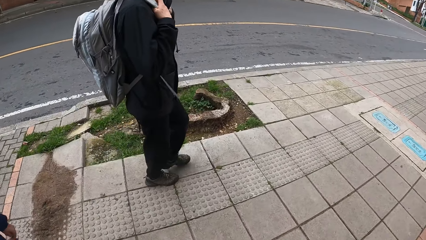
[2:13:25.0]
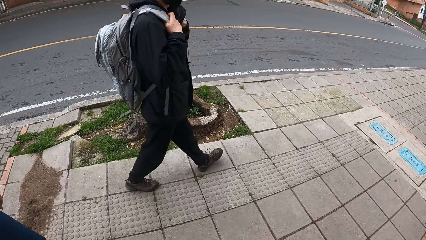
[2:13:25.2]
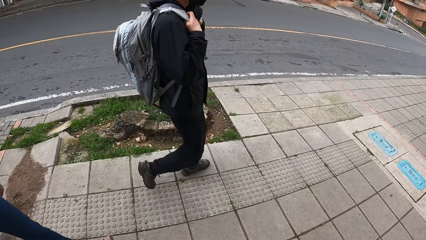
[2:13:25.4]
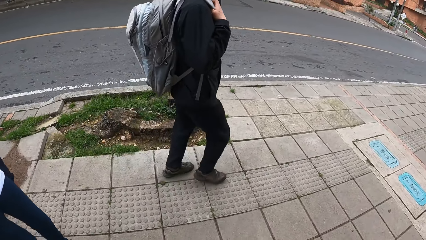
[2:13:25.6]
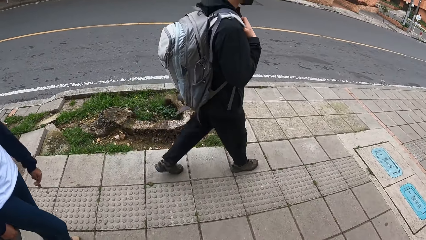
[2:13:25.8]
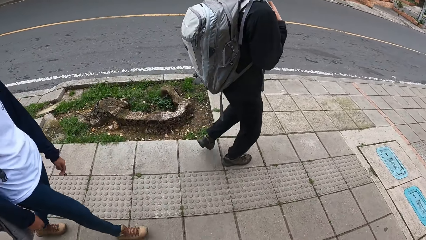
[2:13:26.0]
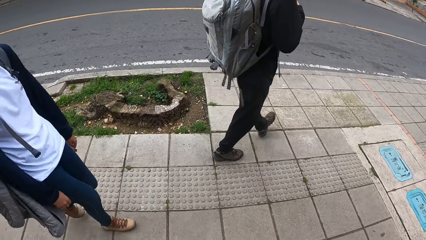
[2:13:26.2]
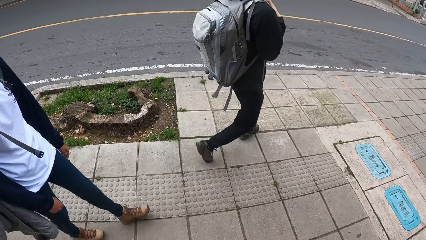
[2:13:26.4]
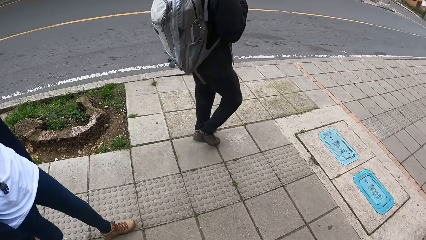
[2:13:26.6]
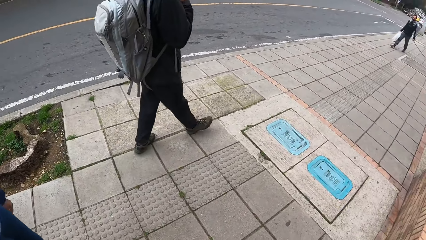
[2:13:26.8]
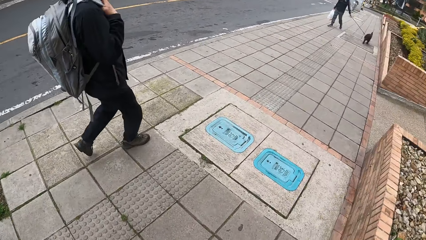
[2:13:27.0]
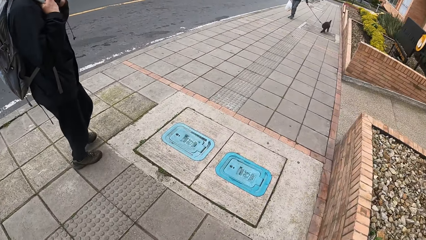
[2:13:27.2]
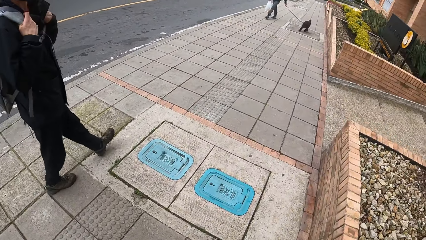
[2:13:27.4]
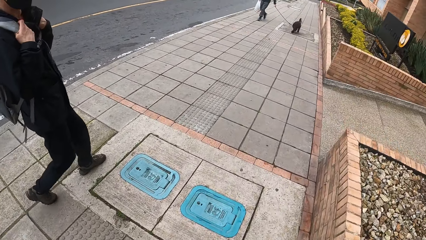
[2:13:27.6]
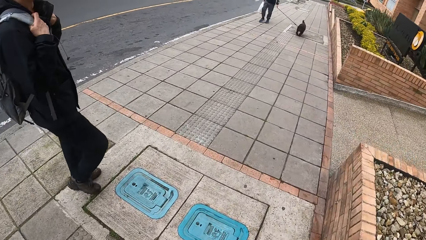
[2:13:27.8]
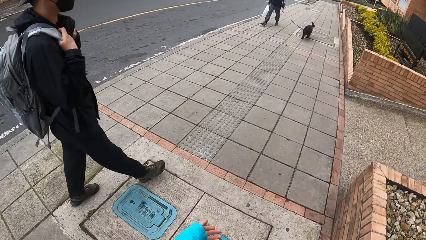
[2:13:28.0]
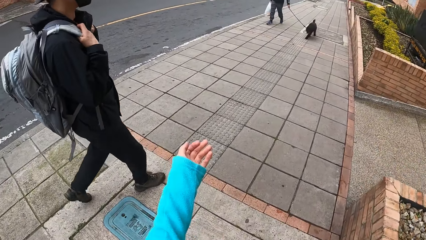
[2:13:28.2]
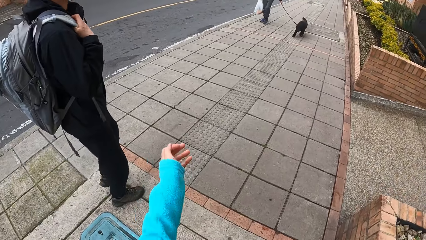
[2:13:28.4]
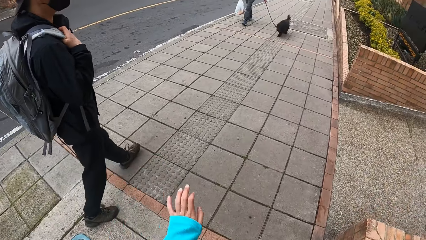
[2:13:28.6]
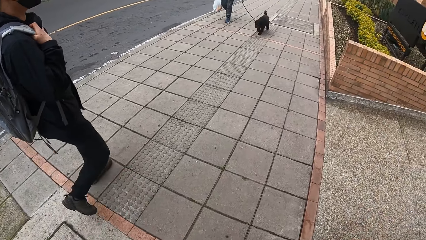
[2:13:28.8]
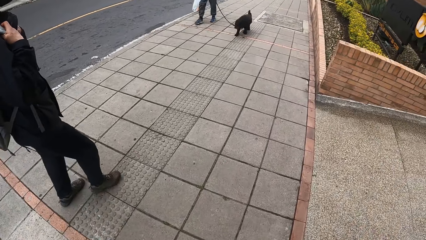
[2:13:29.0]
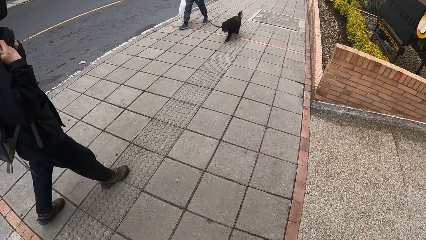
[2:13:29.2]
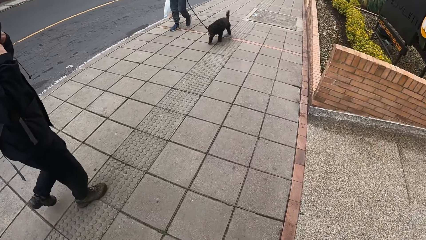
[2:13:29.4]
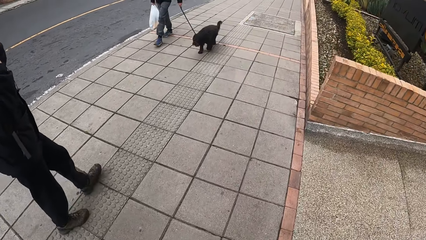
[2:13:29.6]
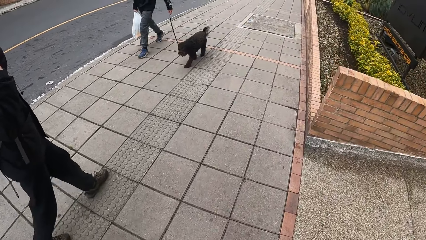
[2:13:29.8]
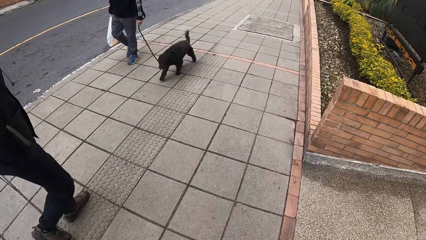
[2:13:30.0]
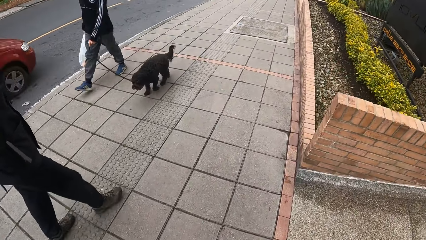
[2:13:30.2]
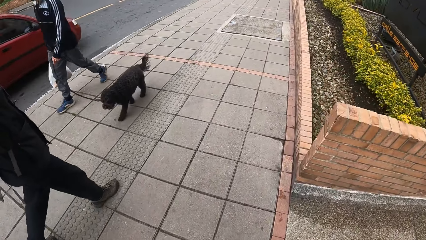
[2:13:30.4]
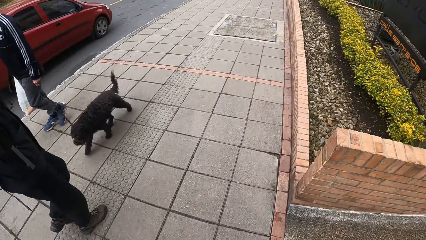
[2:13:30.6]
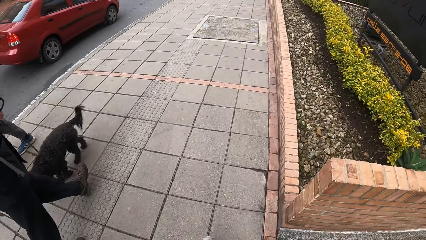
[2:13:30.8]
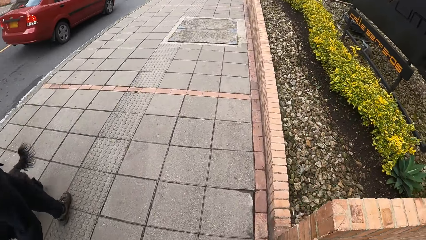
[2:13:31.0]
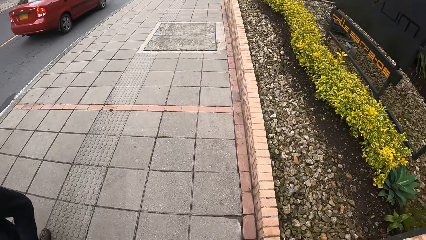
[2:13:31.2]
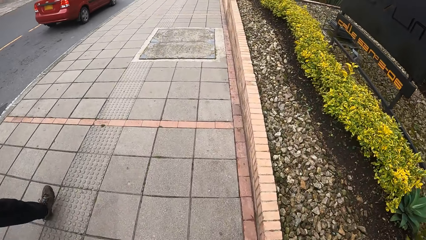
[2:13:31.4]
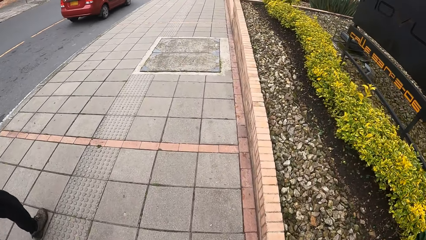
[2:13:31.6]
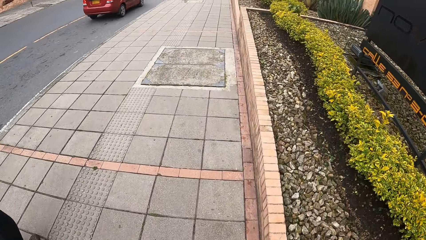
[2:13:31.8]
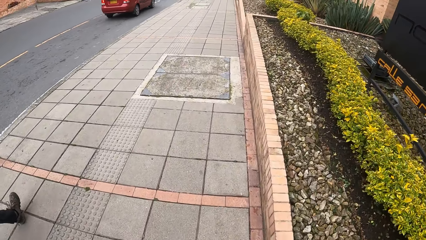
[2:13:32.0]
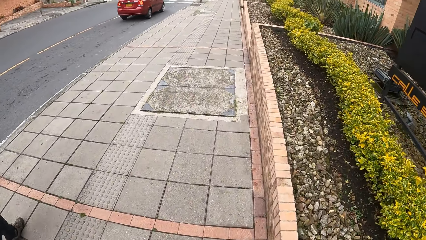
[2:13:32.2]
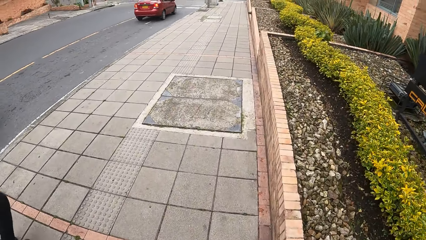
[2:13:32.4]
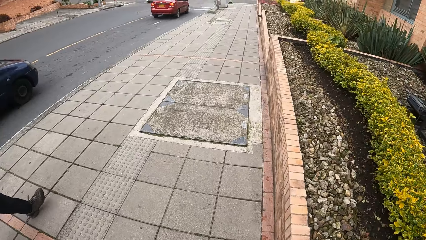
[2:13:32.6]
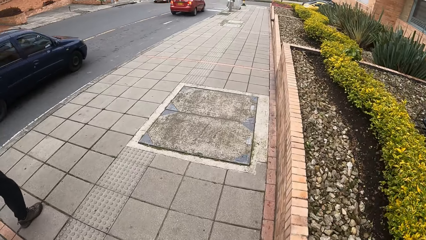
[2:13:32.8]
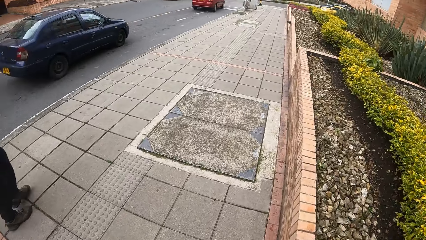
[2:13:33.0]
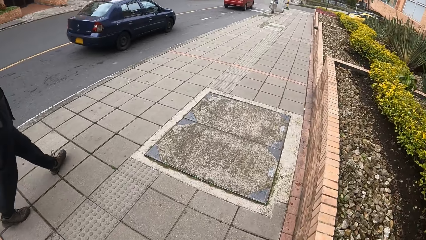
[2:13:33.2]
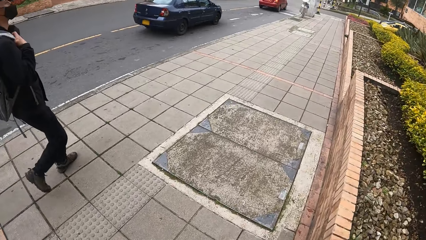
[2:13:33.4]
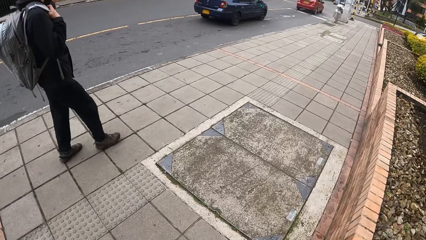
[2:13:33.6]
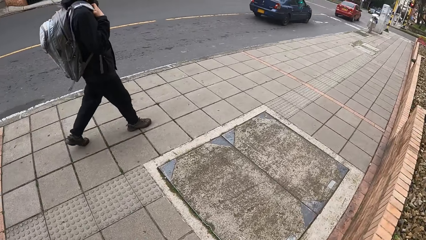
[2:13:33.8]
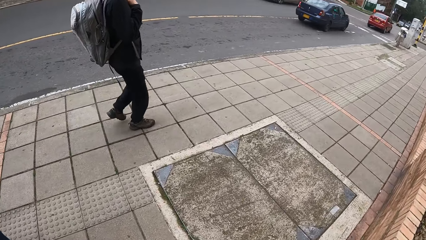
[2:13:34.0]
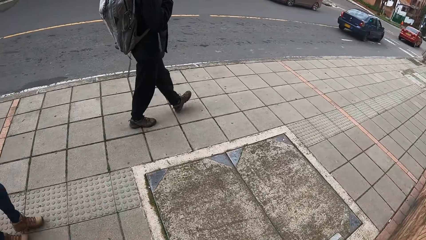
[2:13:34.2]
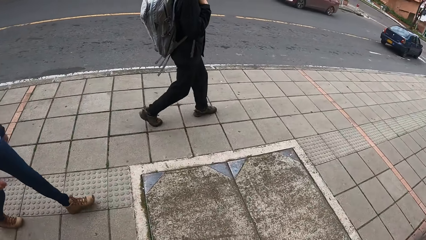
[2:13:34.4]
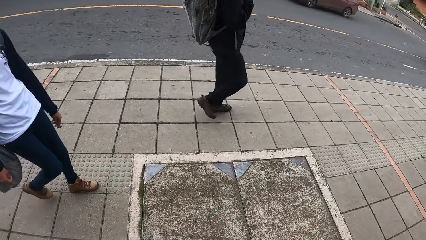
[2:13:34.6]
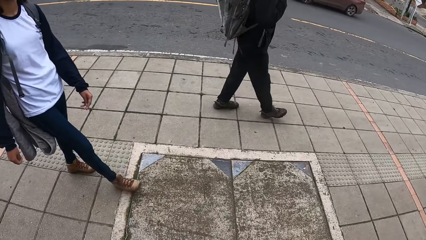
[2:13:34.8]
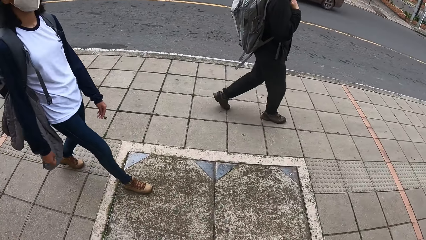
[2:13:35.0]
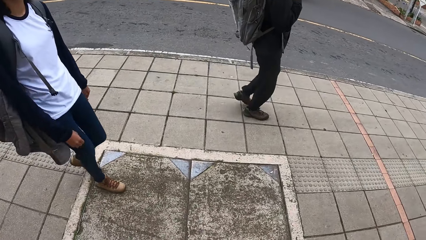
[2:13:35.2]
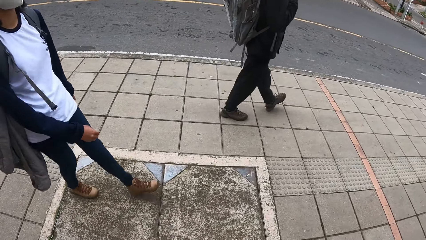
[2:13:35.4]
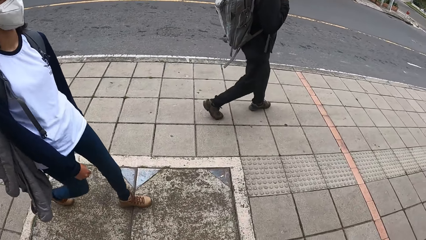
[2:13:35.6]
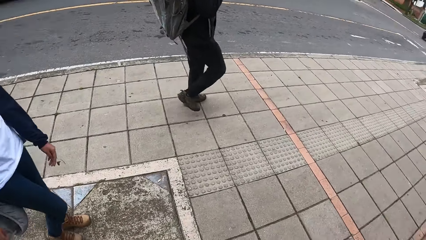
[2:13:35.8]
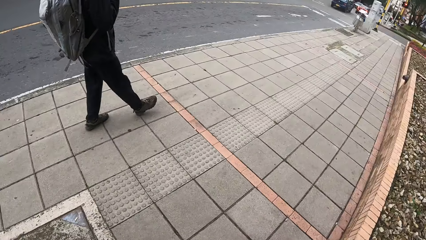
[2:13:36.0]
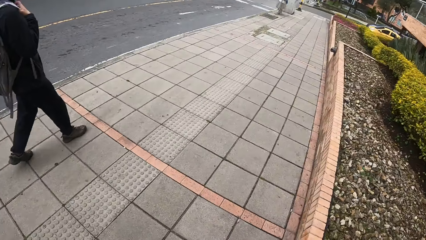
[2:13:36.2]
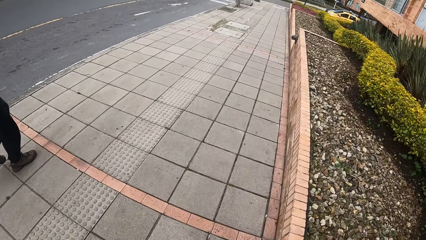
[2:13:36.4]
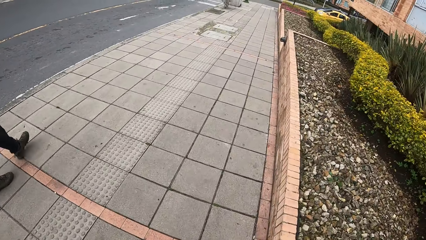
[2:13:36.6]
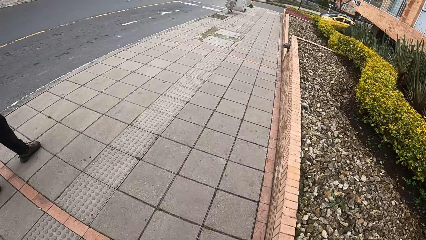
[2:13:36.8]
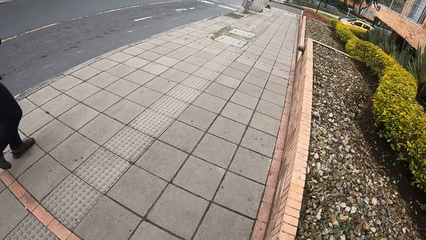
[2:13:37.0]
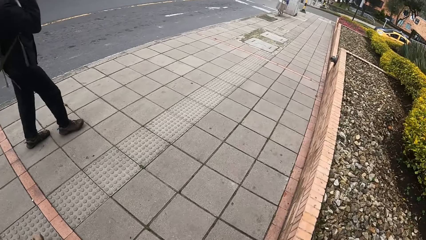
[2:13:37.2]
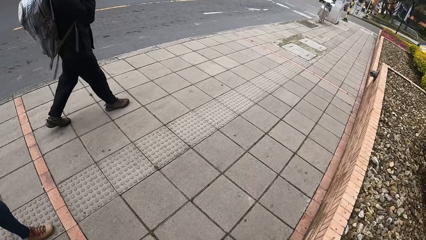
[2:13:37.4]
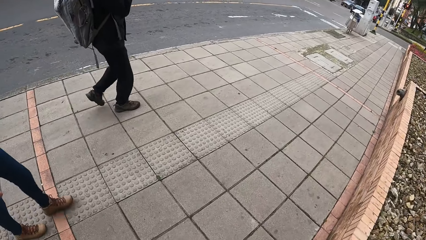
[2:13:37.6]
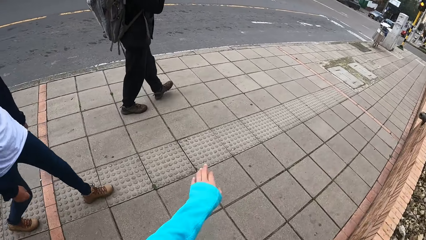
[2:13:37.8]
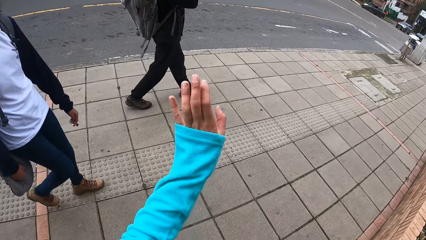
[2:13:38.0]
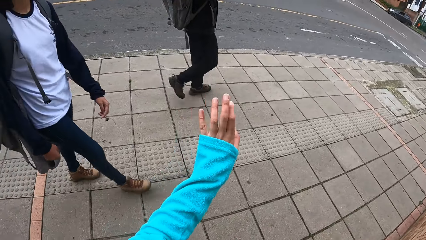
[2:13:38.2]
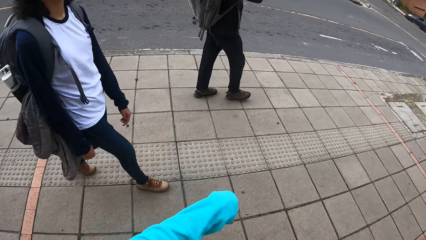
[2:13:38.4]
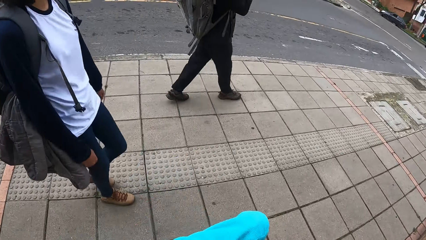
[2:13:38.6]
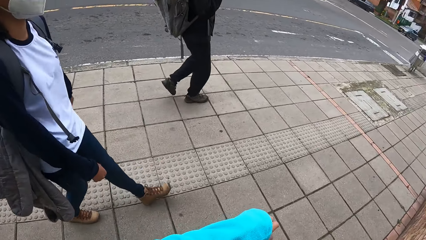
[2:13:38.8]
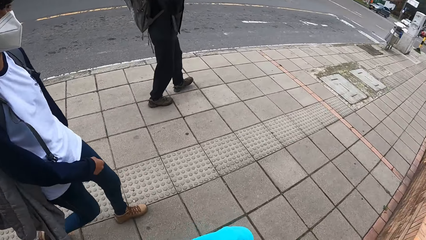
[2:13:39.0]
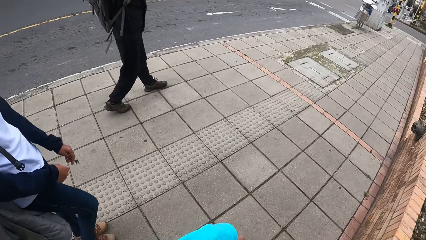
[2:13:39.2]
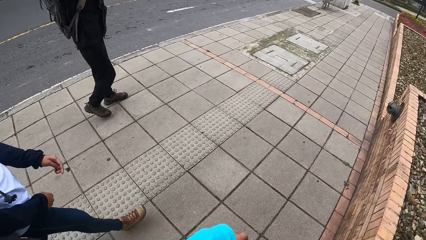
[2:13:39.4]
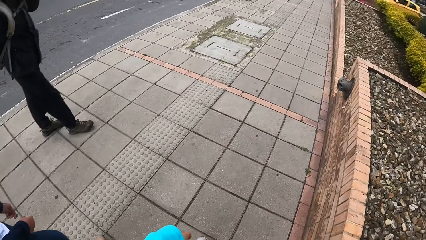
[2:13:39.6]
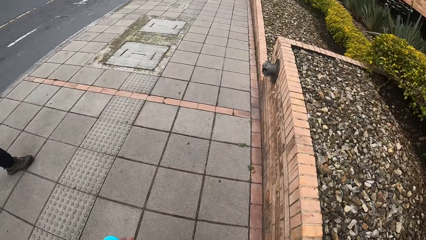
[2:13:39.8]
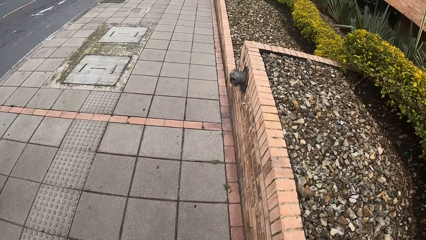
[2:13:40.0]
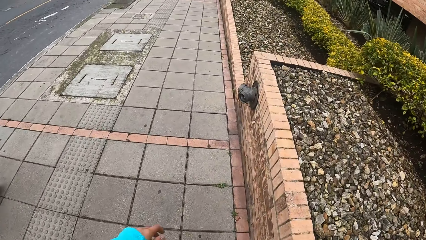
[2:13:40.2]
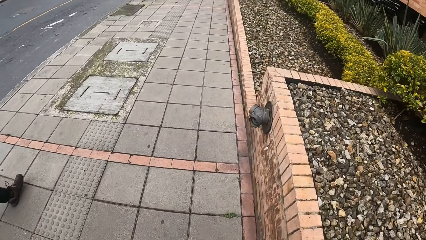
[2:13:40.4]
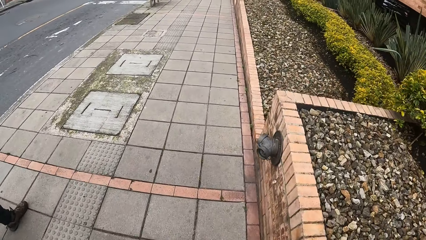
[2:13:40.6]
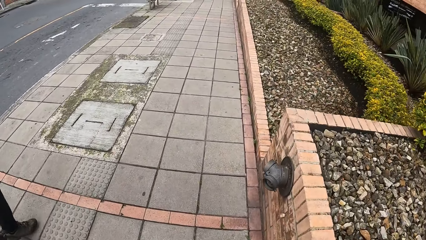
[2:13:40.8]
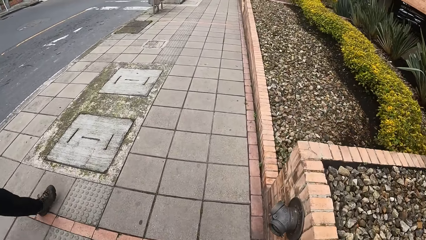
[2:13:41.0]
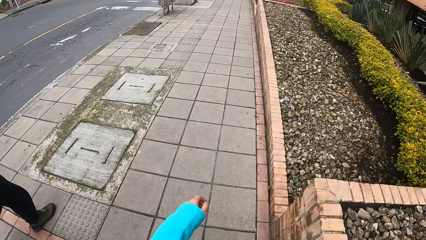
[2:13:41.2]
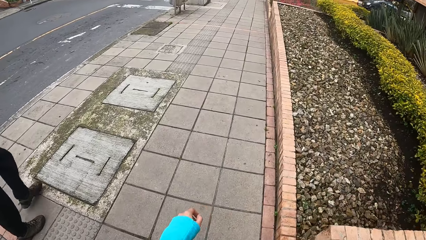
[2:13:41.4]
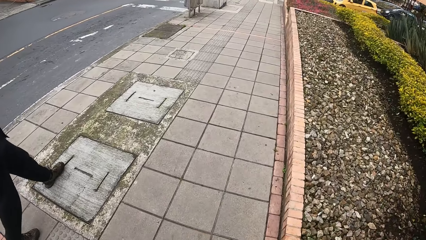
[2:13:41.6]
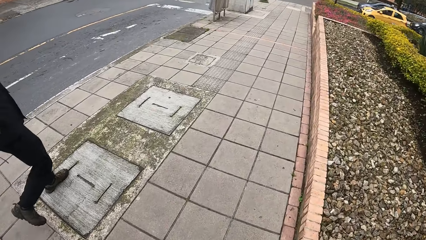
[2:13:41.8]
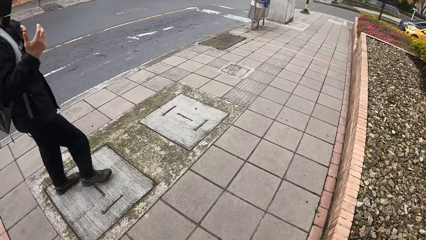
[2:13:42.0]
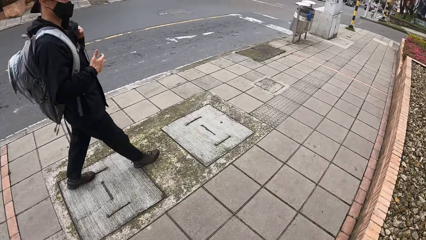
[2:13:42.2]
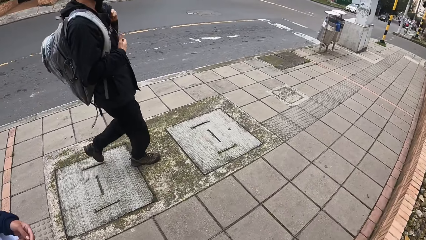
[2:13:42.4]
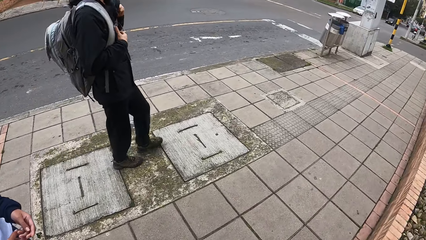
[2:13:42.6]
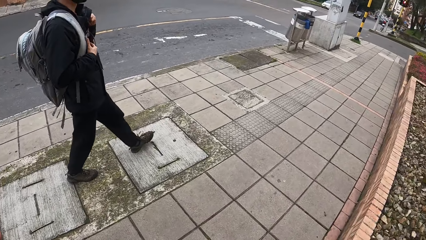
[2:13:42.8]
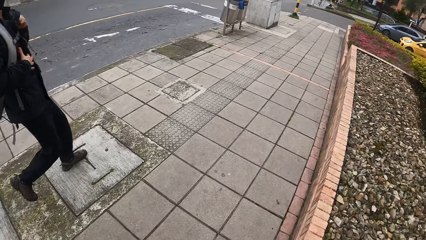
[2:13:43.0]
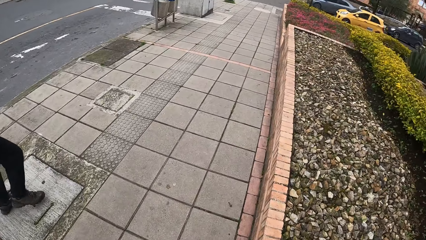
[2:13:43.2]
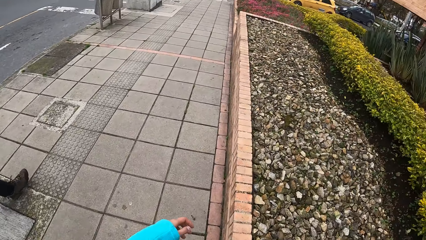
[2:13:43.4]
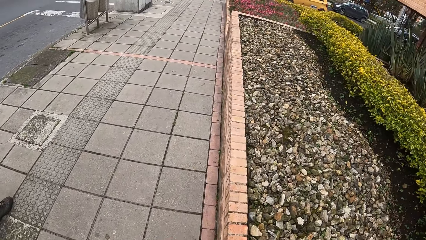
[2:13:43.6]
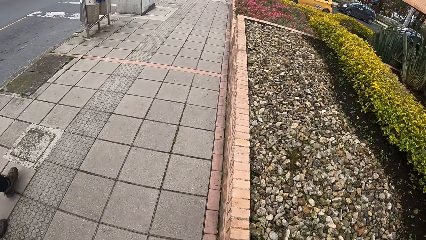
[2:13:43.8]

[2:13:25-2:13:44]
A car drives past the camera wearer, the man and the woman. Another man and a dog walk past the camera wearer, the first man and the woman. A car drives past the camera wearer, the first man and the woman.
